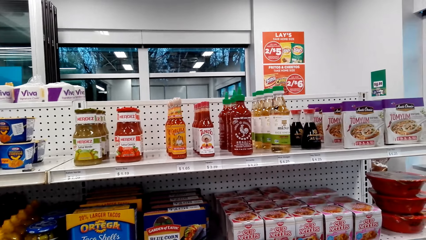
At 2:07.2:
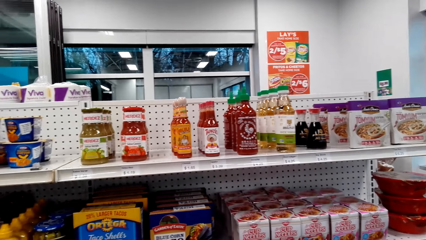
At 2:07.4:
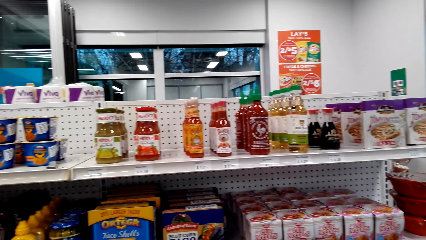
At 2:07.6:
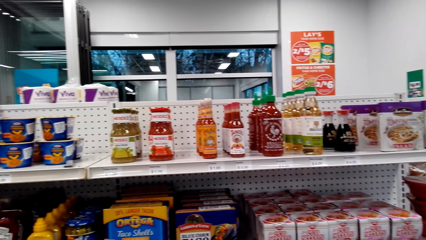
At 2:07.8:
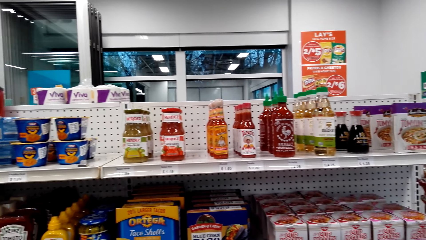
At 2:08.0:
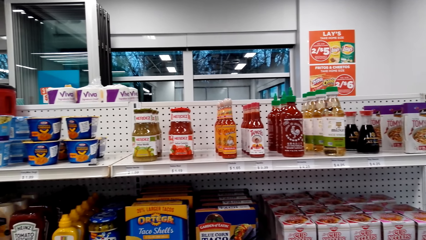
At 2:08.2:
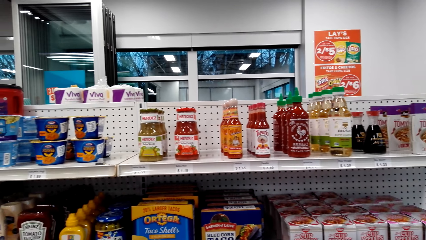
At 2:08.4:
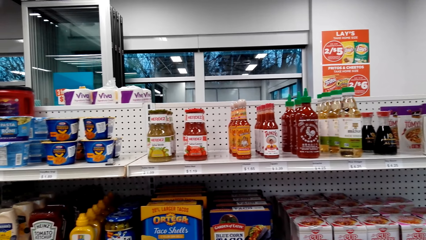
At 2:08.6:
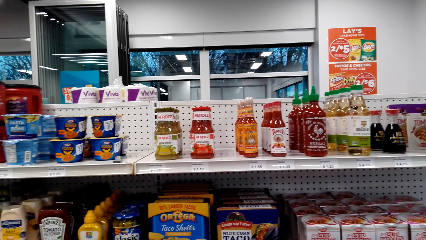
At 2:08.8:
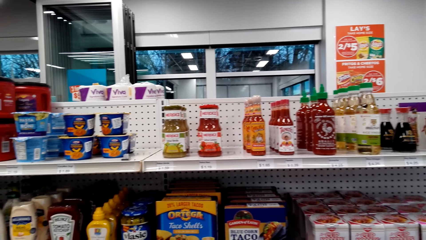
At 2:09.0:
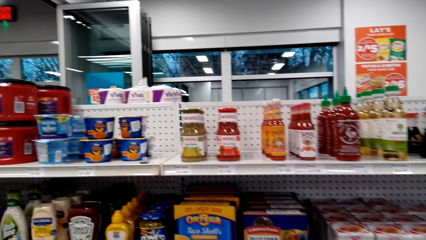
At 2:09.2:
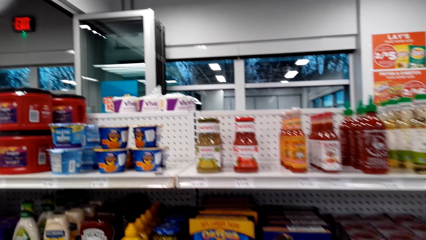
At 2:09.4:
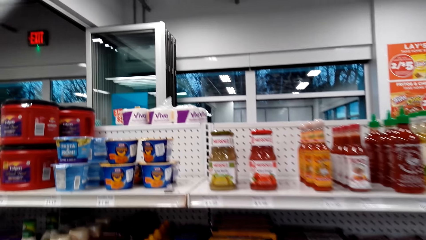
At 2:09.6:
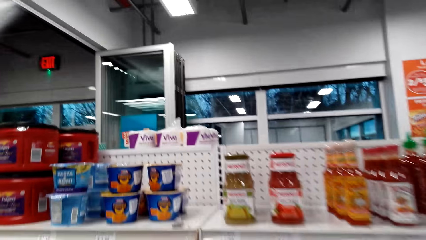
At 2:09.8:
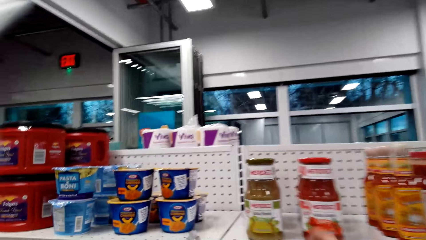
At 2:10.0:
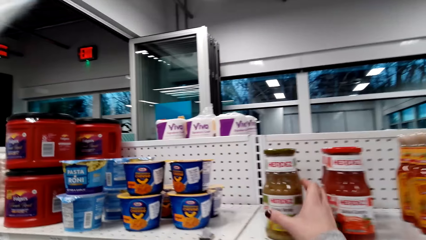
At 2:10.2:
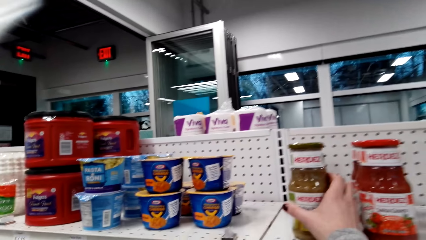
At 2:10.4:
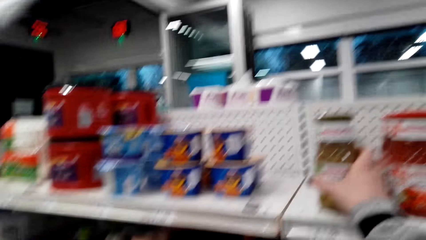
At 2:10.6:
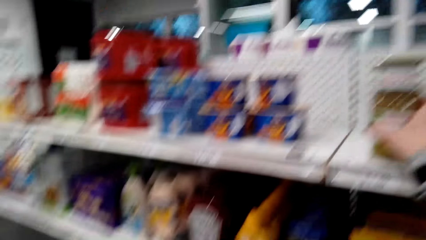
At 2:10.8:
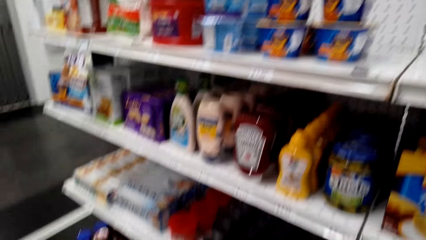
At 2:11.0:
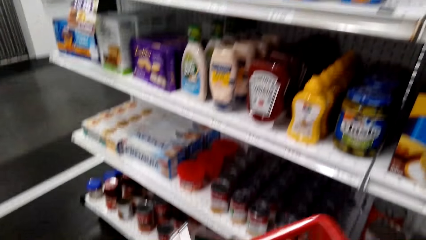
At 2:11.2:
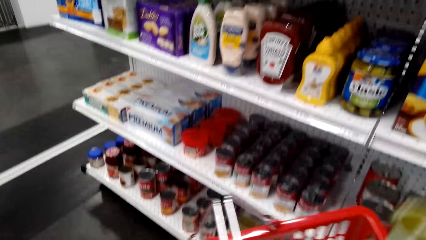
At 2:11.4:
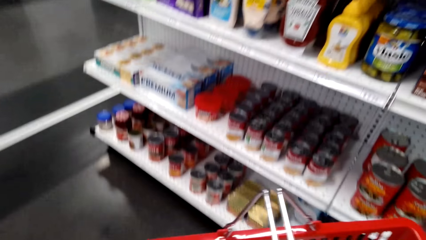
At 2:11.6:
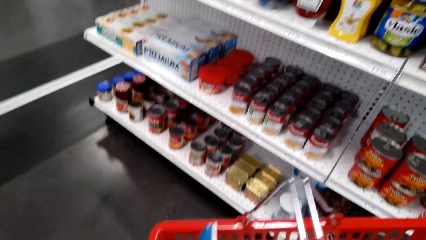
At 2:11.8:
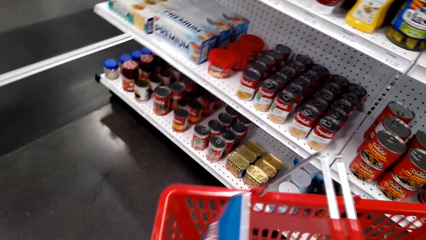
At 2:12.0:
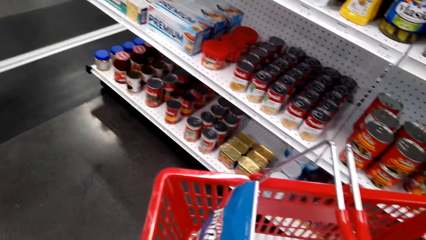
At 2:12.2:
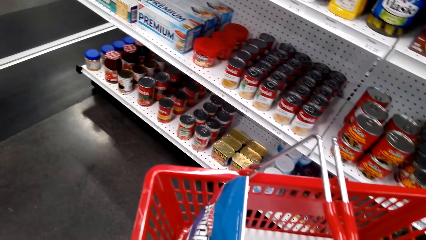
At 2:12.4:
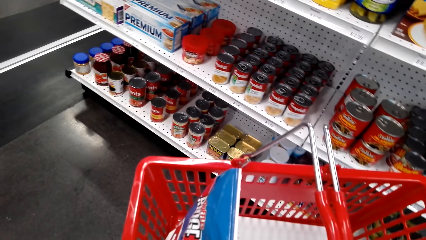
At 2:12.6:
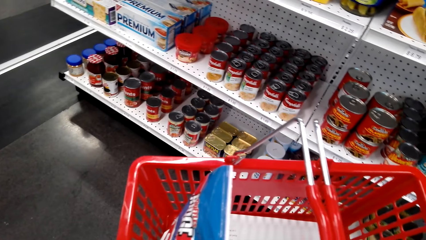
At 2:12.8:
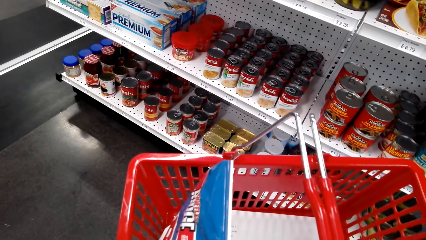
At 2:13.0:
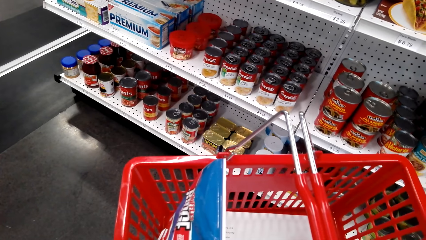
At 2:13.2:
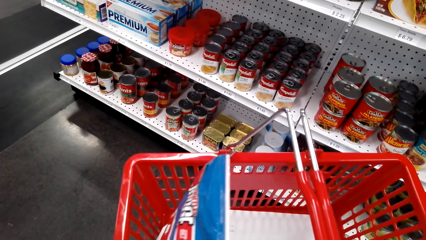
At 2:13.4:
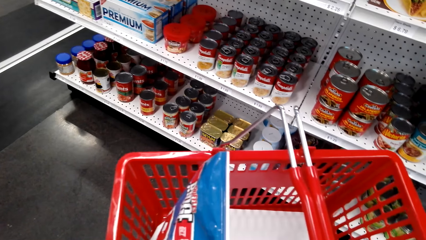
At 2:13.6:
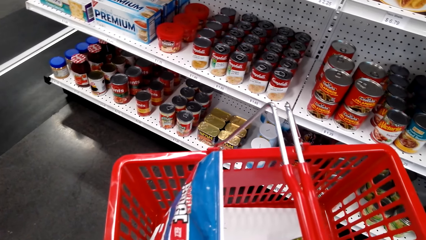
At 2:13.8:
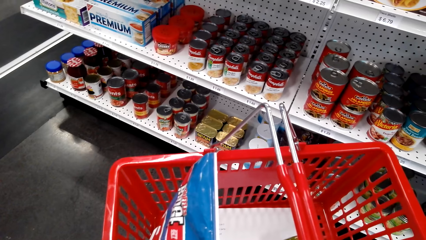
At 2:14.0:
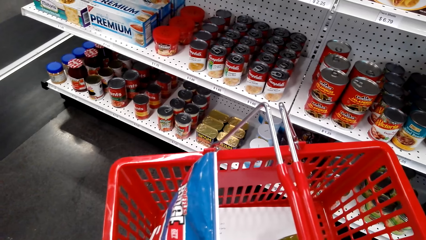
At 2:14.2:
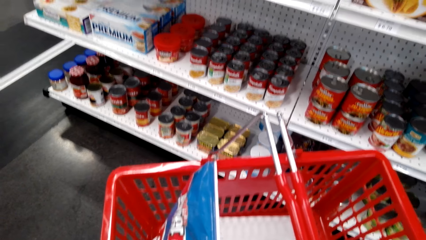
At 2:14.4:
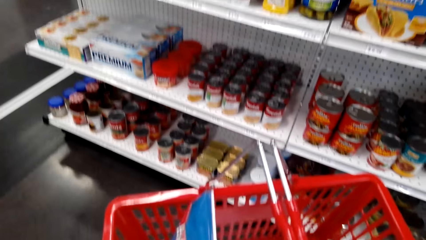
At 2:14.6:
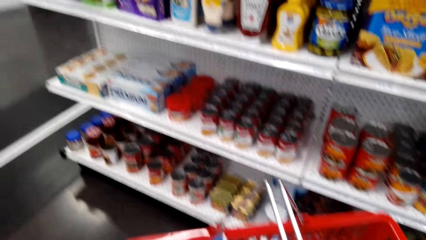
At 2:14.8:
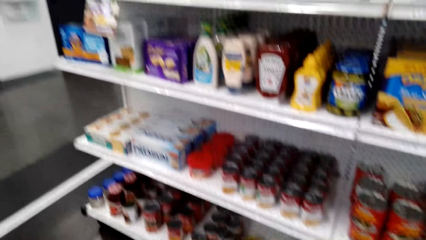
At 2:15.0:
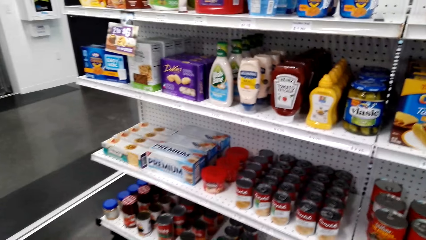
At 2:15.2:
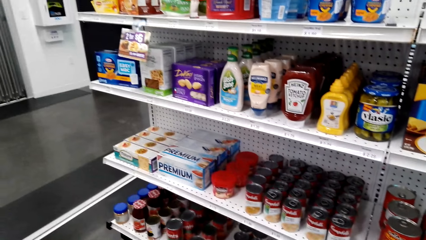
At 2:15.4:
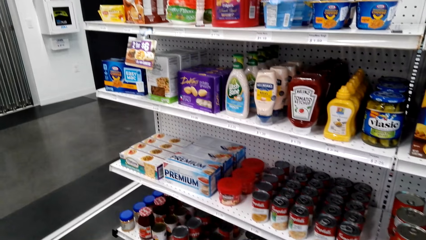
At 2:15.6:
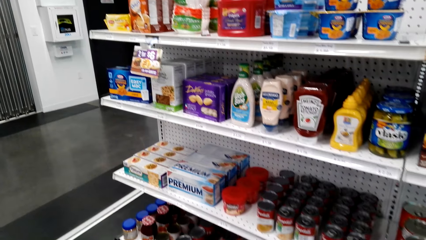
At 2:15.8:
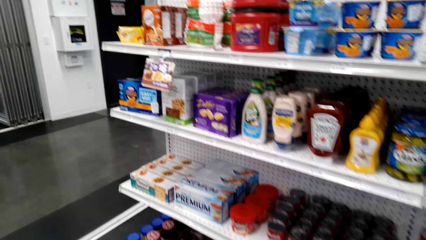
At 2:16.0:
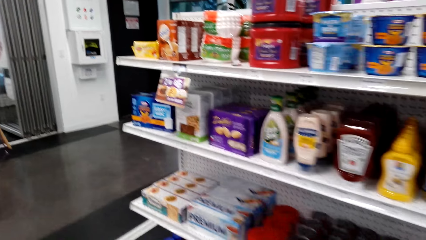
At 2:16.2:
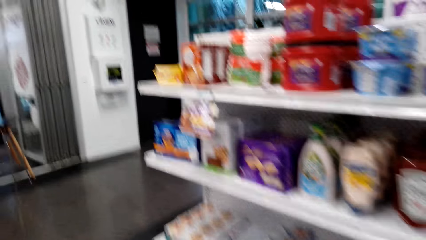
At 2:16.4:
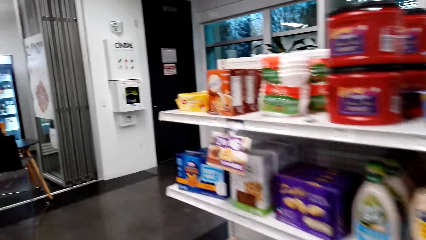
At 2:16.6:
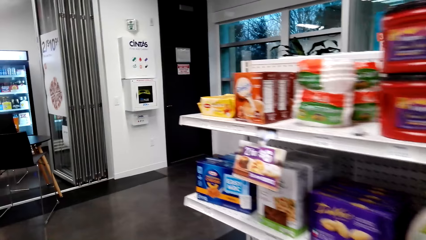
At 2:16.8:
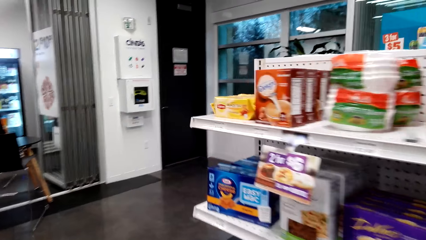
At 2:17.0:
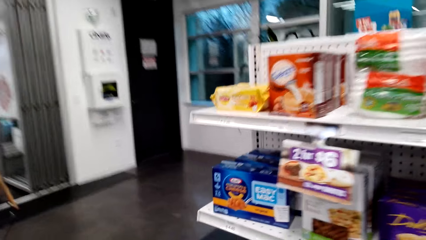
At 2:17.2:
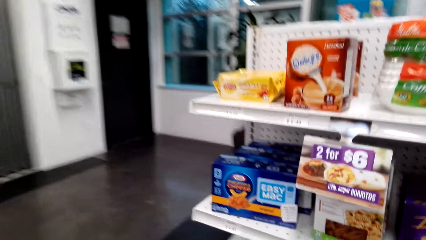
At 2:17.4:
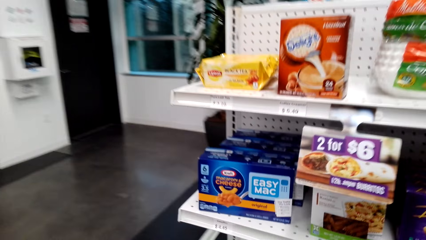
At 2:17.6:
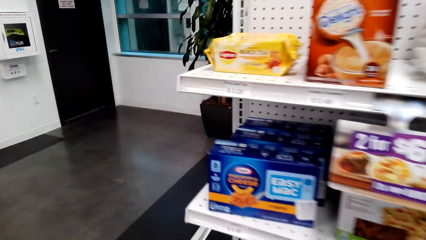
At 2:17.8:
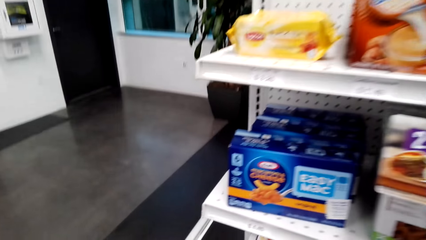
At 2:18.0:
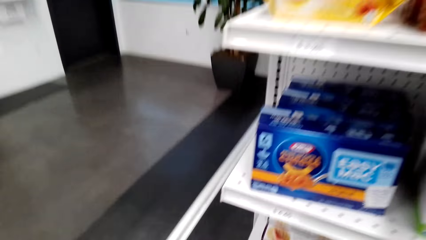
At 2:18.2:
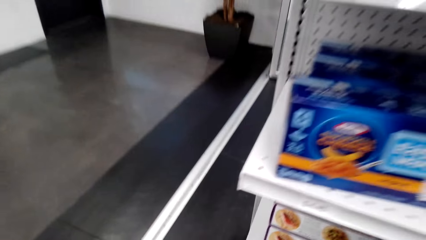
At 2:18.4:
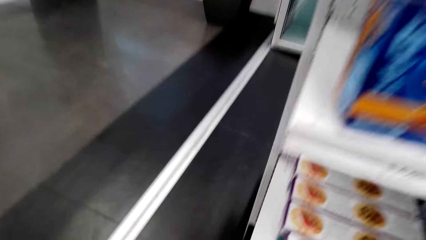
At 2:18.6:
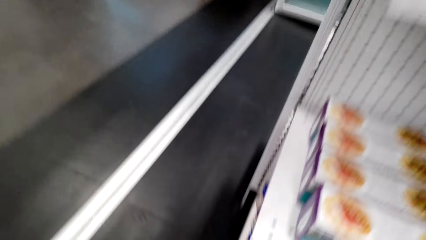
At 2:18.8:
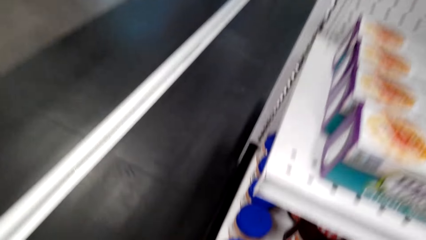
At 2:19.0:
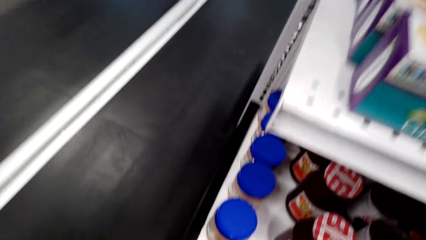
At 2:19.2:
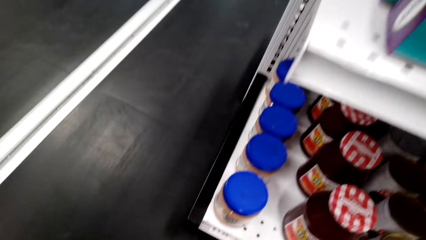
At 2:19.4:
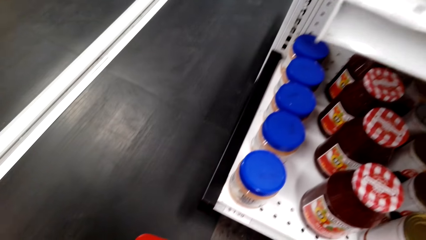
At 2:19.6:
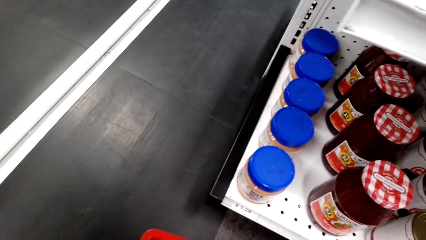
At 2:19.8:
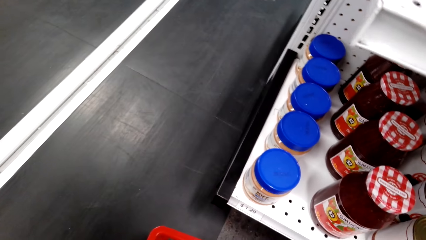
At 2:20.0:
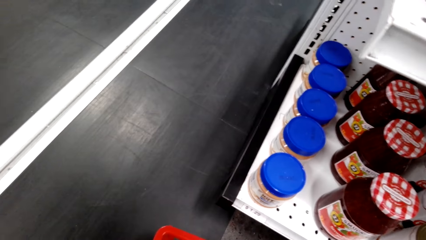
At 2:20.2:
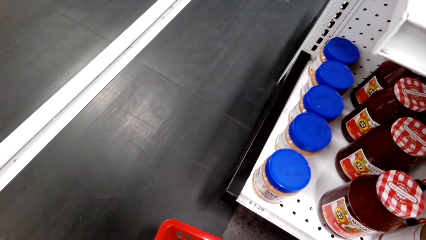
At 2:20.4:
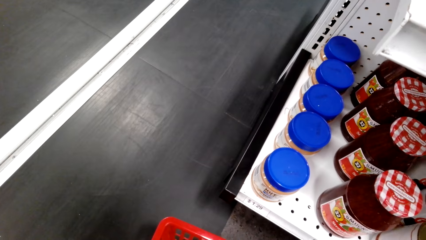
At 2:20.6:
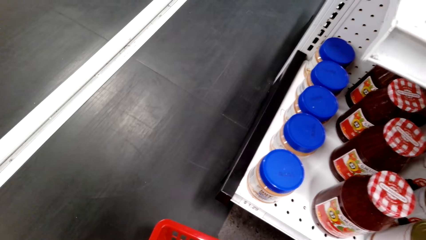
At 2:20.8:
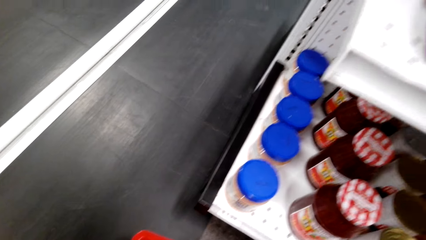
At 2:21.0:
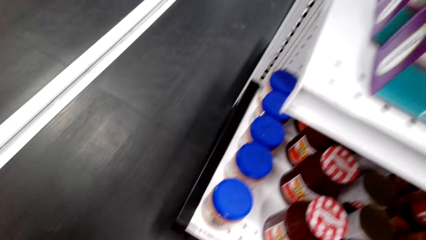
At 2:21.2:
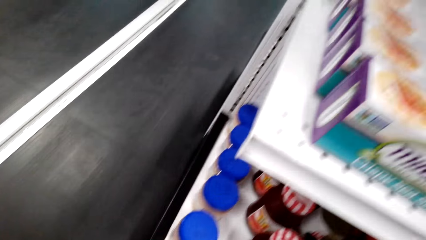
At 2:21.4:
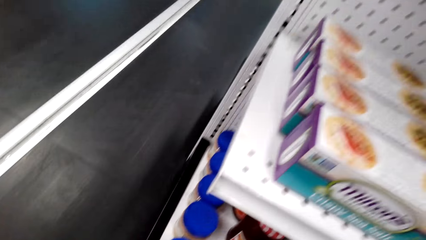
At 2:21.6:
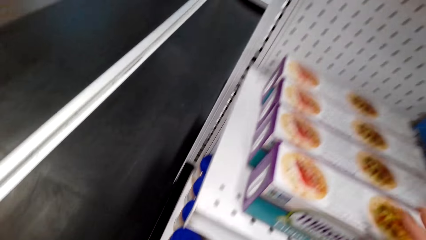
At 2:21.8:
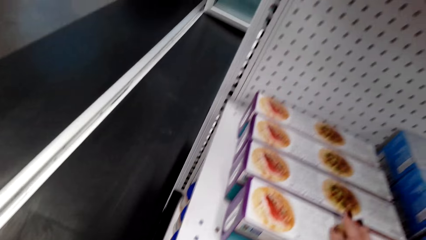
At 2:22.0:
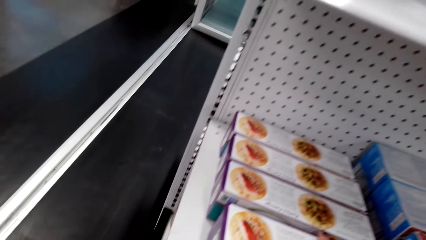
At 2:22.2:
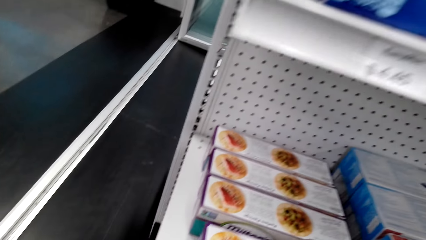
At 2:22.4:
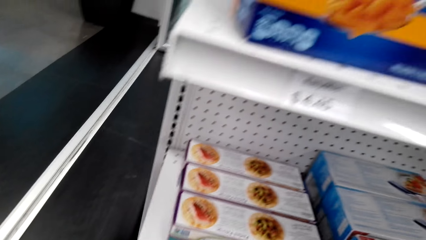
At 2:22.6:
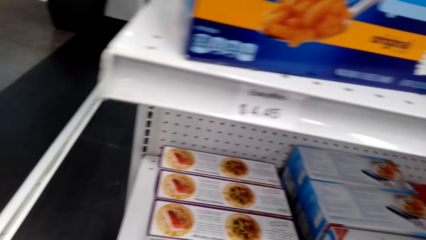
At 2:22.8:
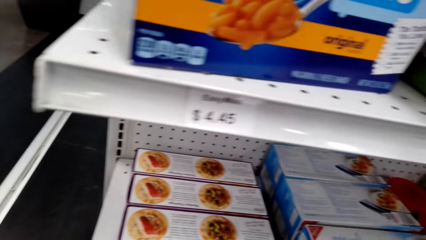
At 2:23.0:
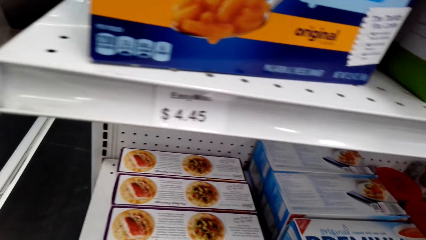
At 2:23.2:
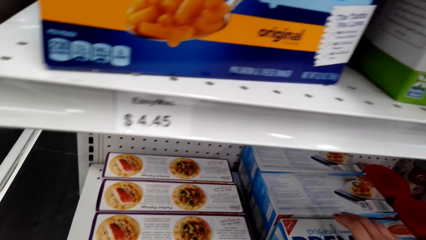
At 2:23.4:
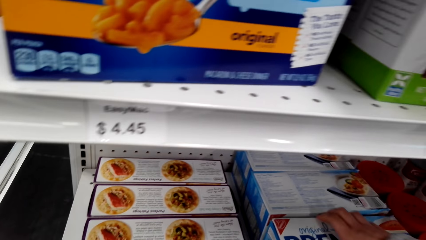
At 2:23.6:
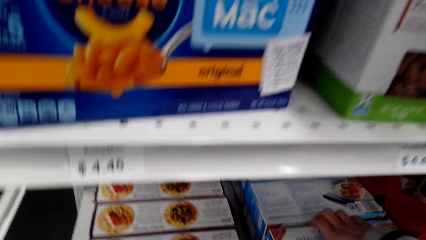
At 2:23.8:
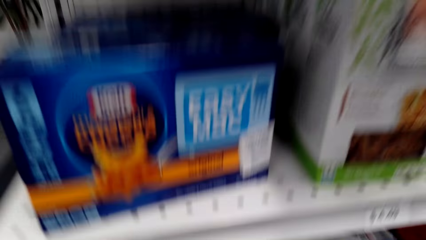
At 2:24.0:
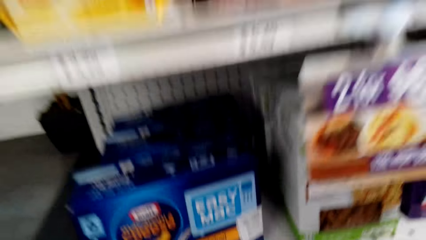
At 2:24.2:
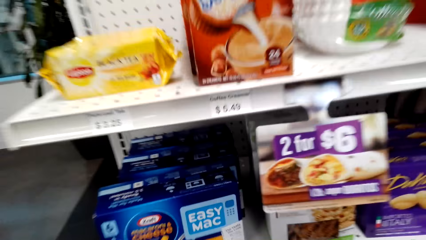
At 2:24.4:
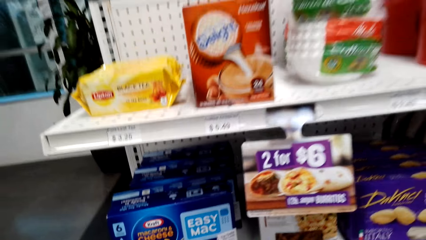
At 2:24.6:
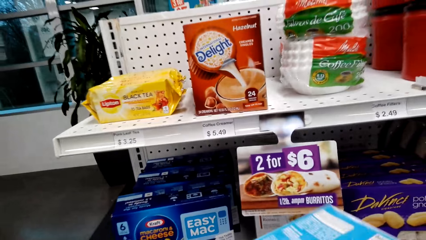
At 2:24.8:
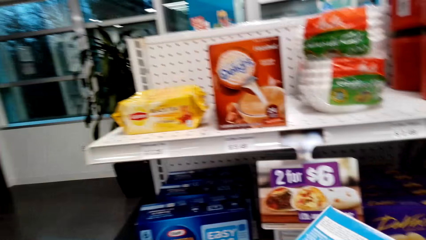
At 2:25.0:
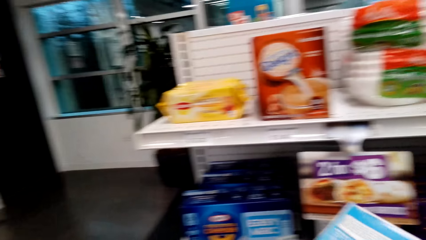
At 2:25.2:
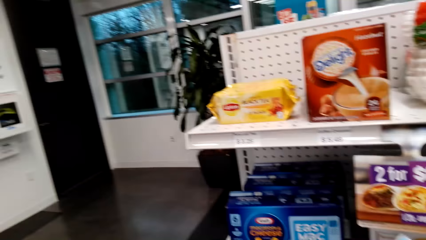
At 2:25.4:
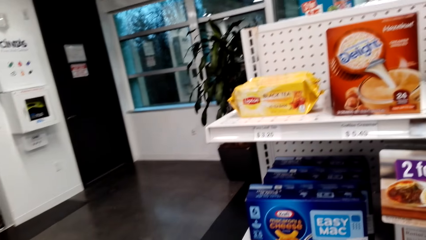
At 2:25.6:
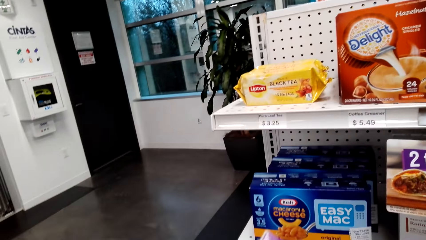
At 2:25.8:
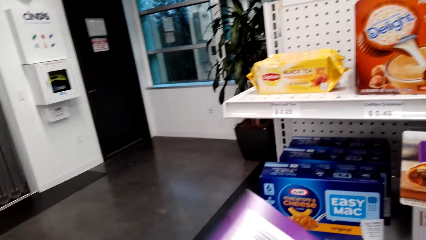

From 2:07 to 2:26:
A woman observes the products on the shelf. The woman picks a bottle of something from the shelf and puts the bottle of something inside the shopping basket. The woman moves around the supermarket. The camera wearer picks the crispy sea salt. They pick the premium. The woman picks a packet of something from the shelf.
